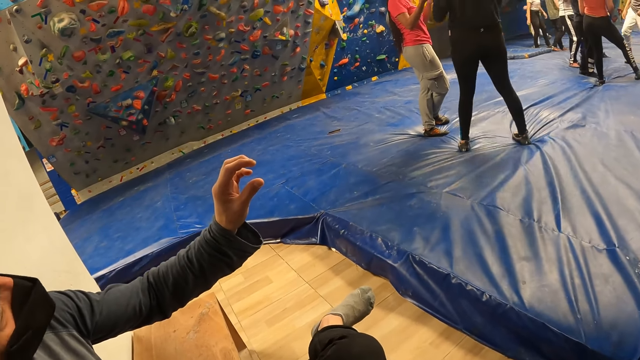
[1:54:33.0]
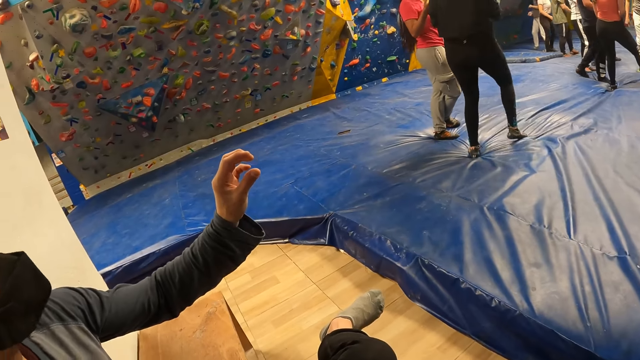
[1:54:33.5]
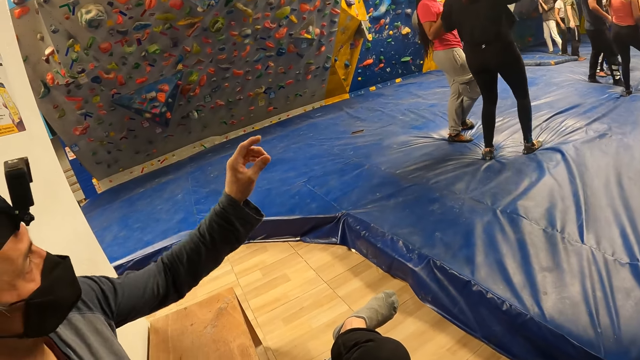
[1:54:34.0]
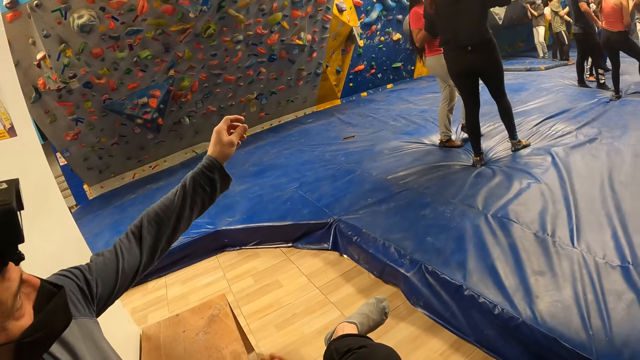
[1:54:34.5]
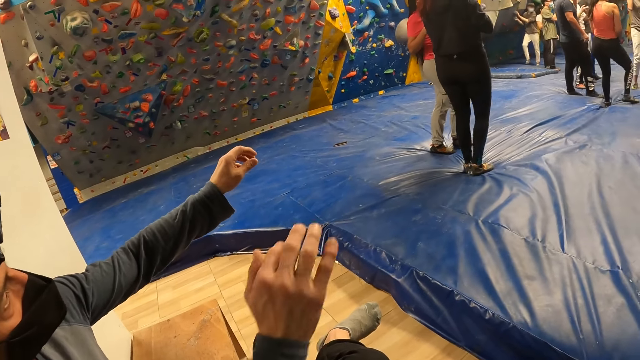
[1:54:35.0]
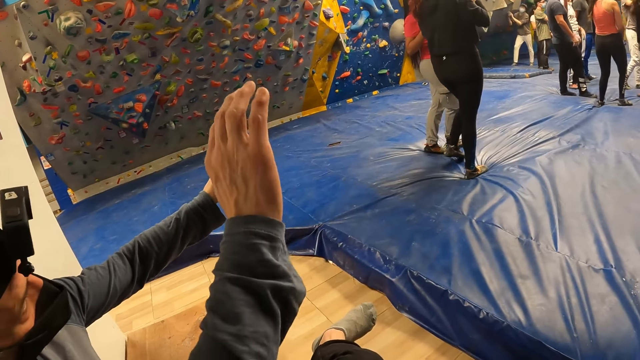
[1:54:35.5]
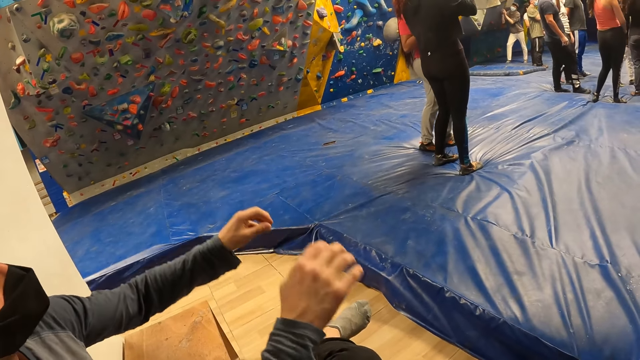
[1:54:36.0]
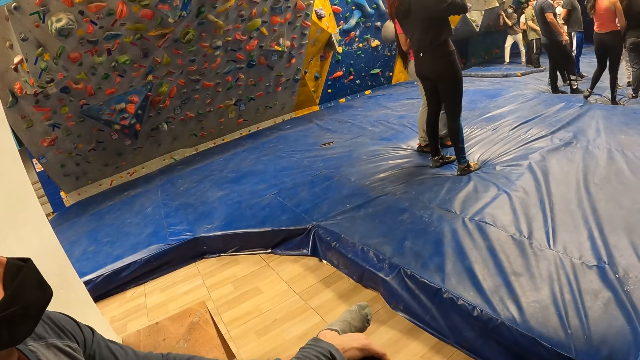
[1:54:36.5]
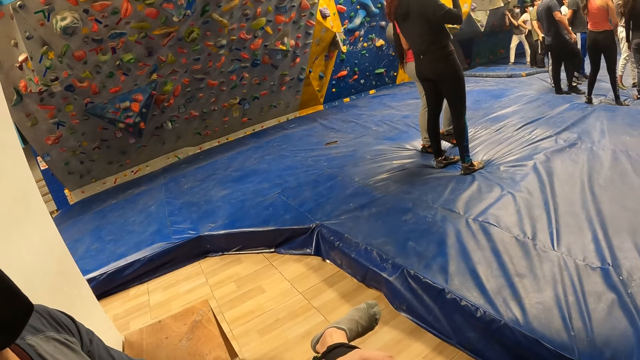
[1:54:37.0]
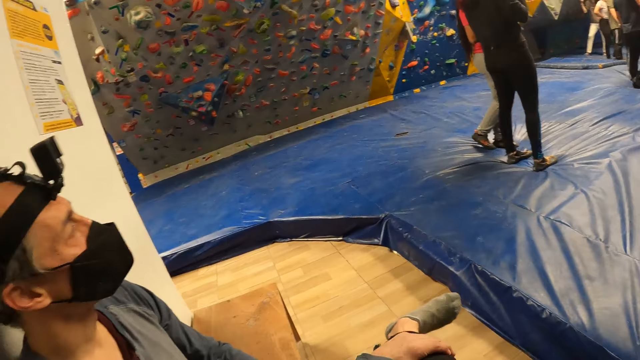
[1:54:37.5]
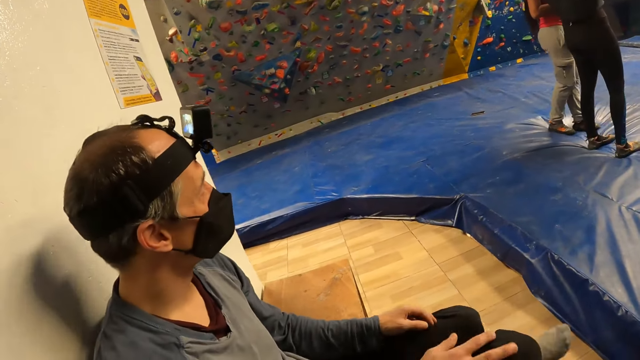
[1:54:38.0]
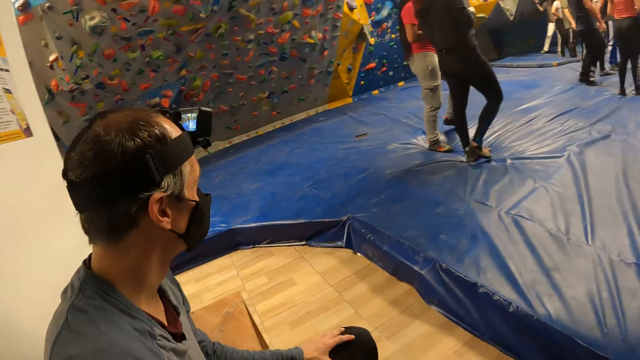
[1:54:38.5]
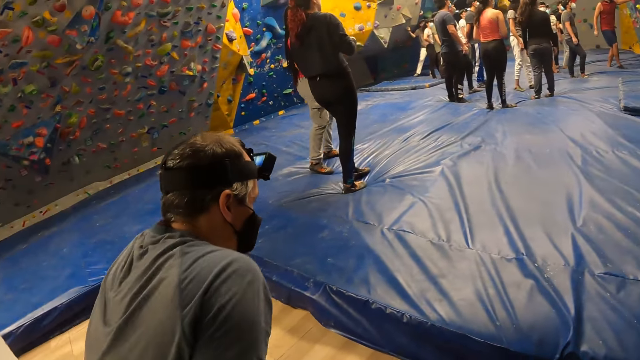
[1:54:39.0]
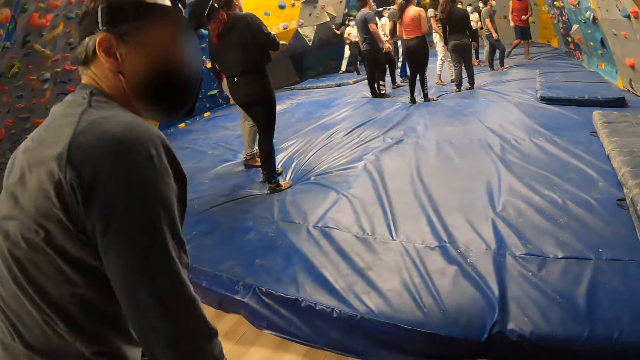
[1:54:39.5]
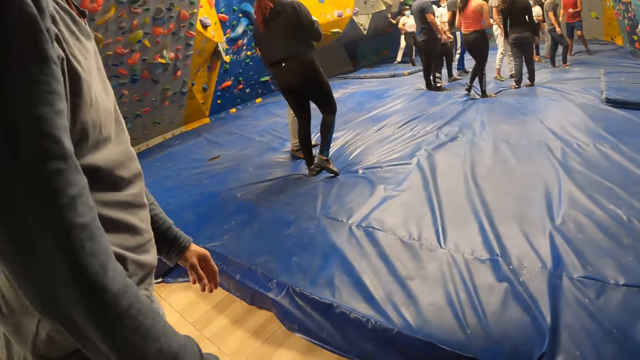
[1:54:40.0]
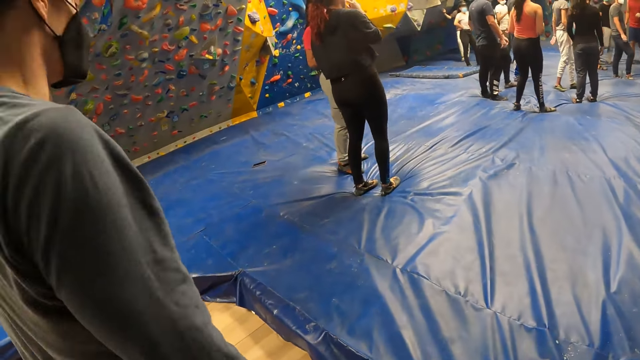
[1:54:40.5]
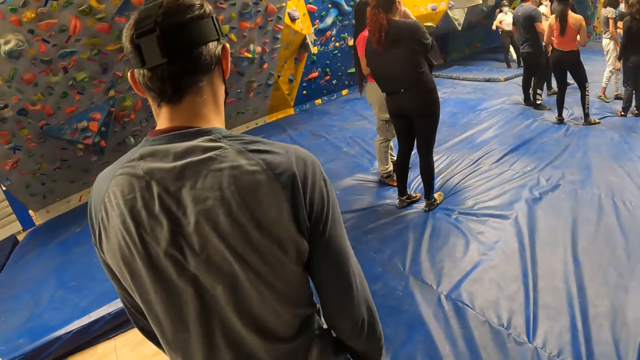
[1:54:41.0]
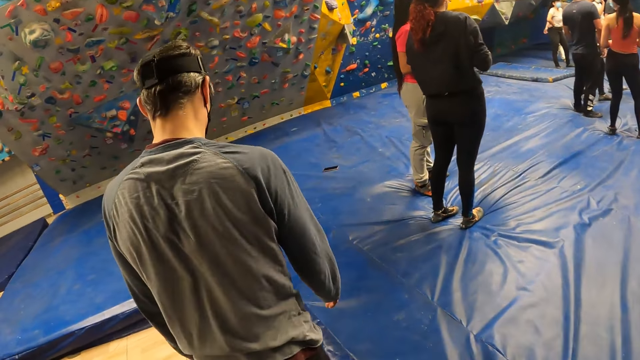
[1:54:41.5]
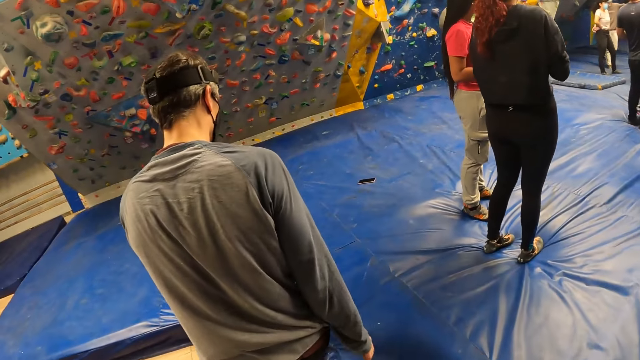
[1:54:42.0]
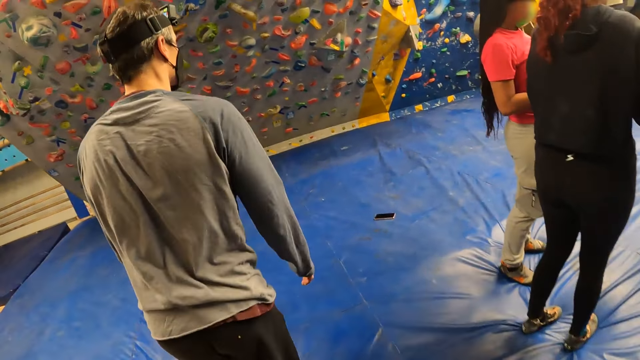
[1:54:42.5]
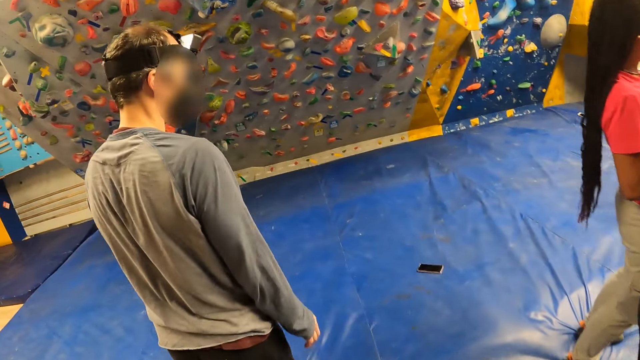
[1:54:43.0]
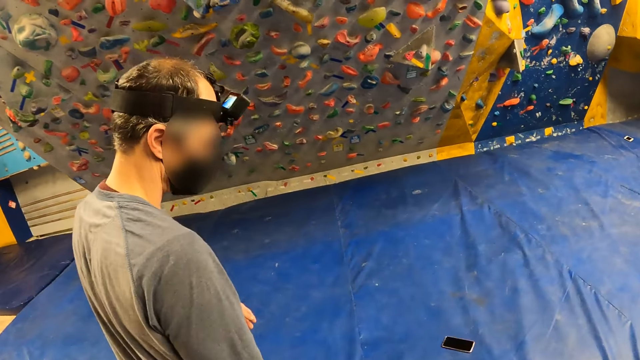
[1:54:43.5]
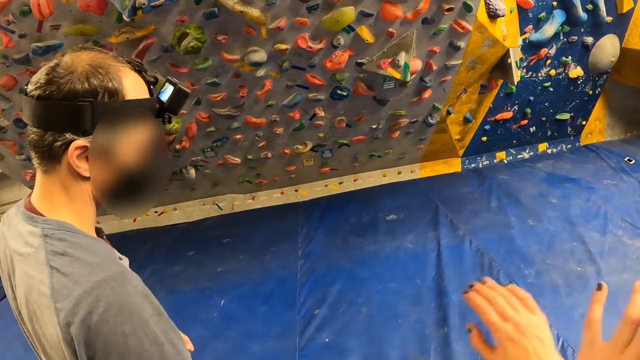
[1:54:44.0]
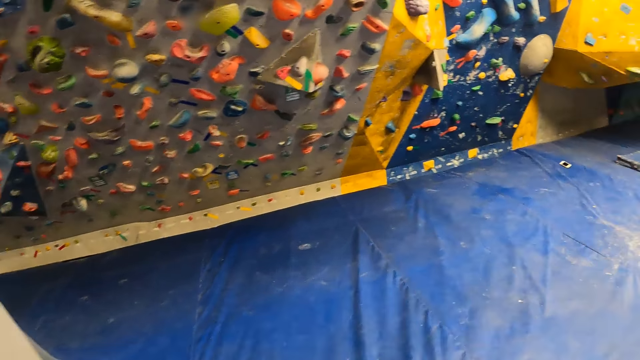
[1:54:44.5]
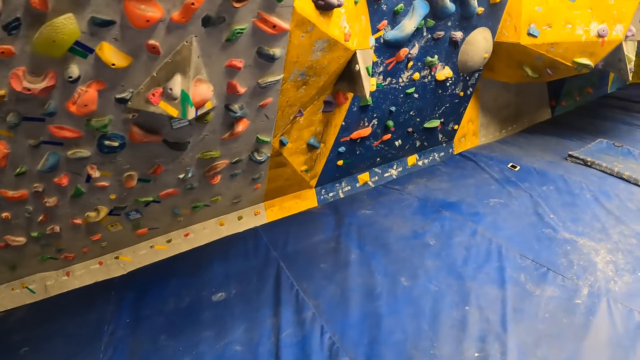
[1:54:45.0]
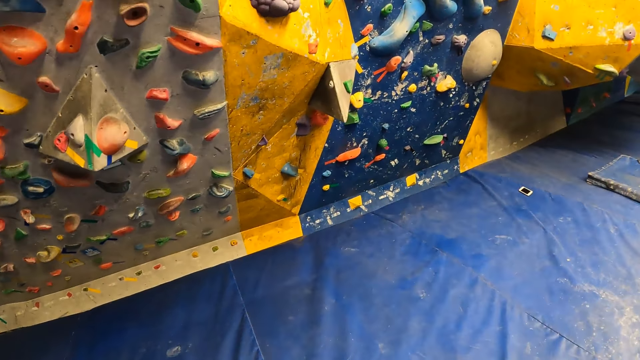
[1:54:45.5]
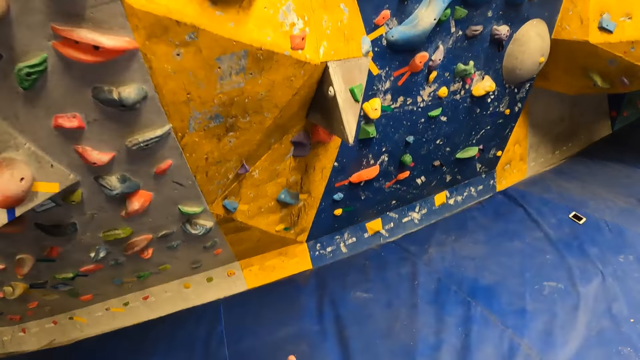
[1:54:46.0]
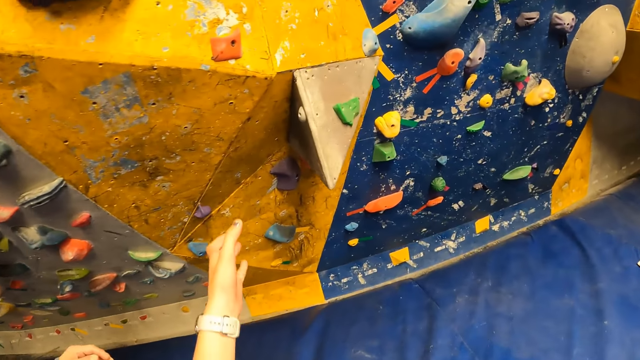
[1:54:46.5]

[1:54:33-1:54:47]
A man swings hands. The camera wearer looks around. The man stands up and walks around. The camera wearer walks around and claps hands.

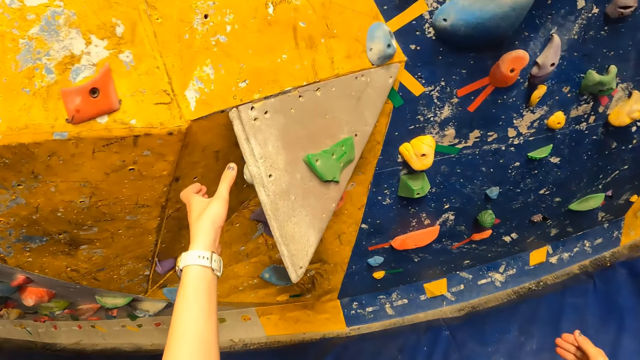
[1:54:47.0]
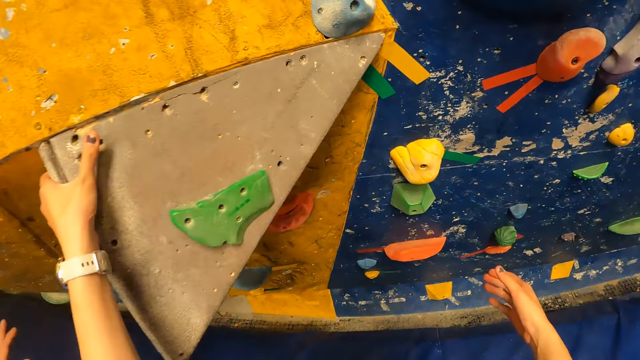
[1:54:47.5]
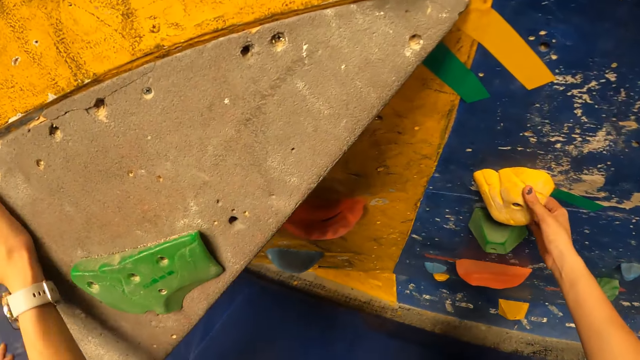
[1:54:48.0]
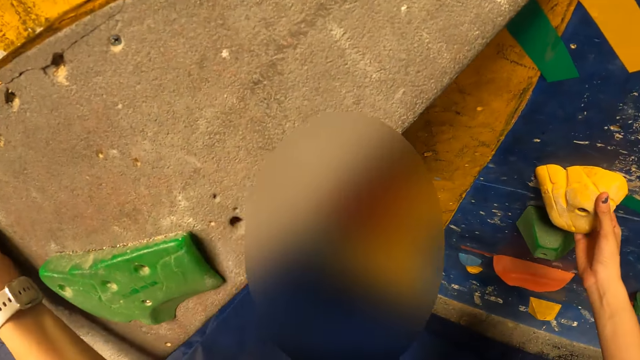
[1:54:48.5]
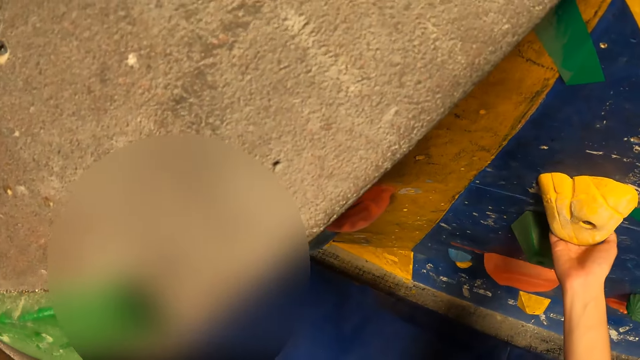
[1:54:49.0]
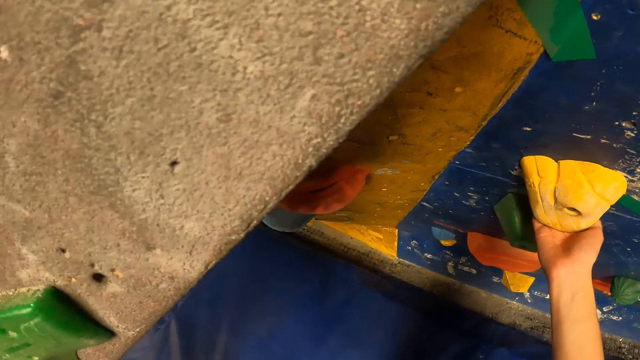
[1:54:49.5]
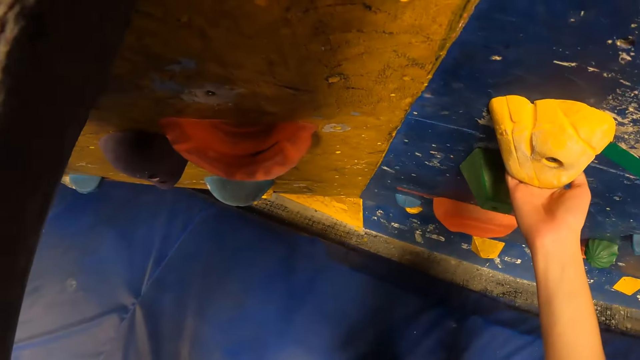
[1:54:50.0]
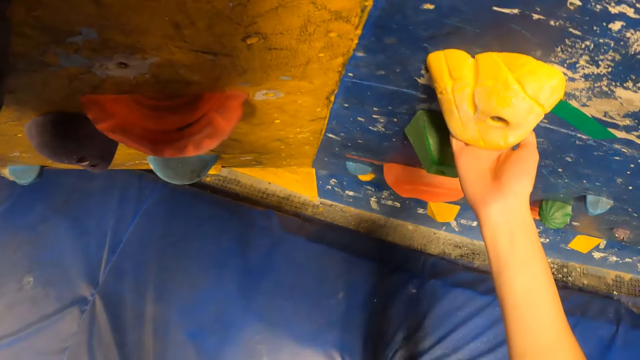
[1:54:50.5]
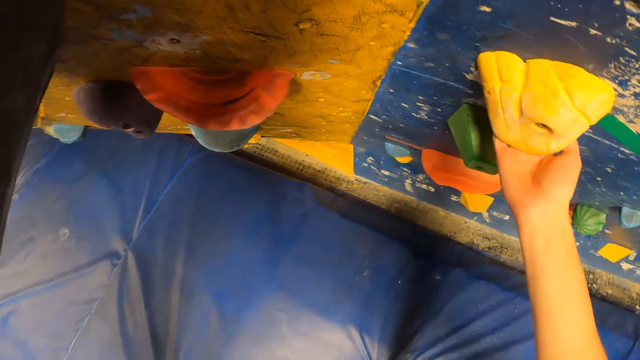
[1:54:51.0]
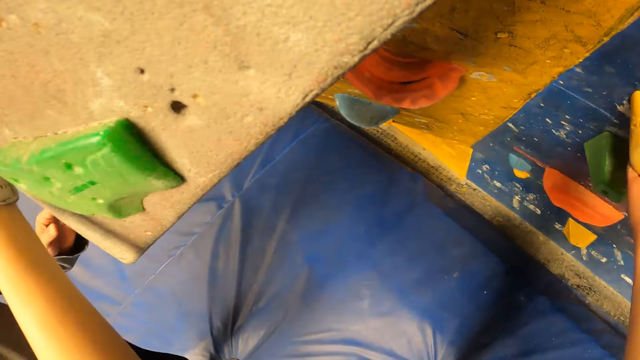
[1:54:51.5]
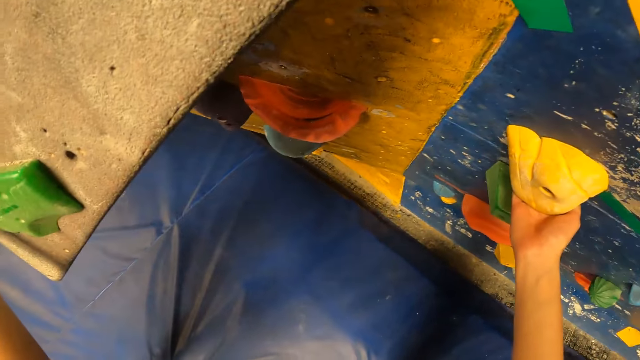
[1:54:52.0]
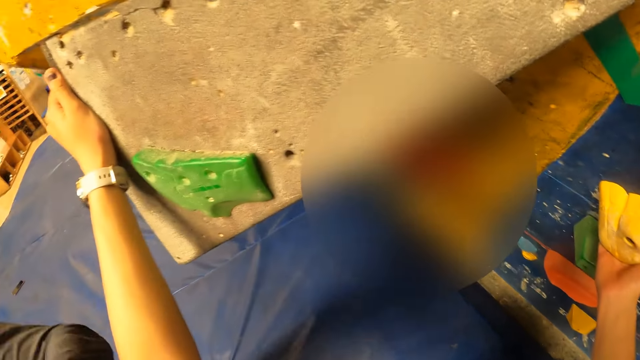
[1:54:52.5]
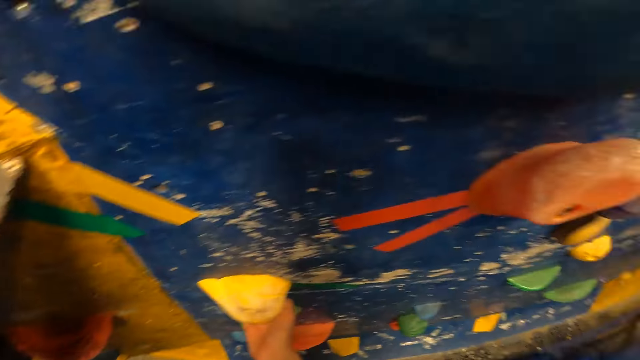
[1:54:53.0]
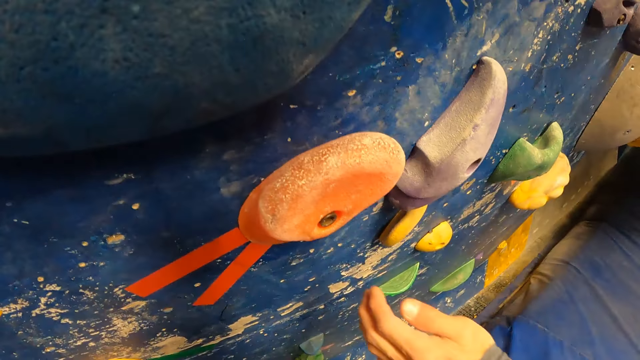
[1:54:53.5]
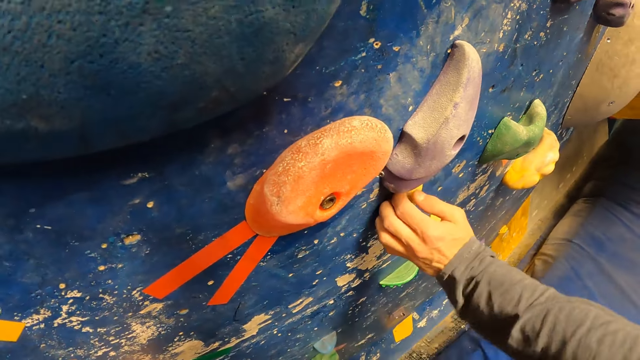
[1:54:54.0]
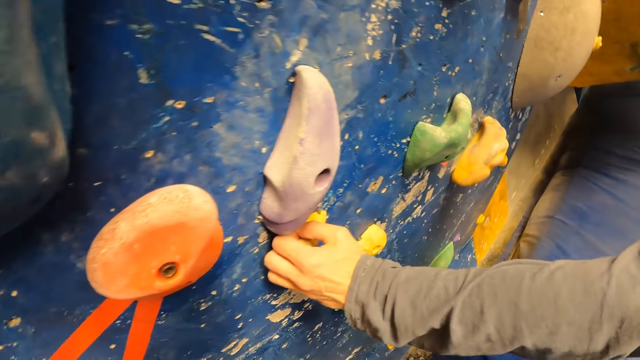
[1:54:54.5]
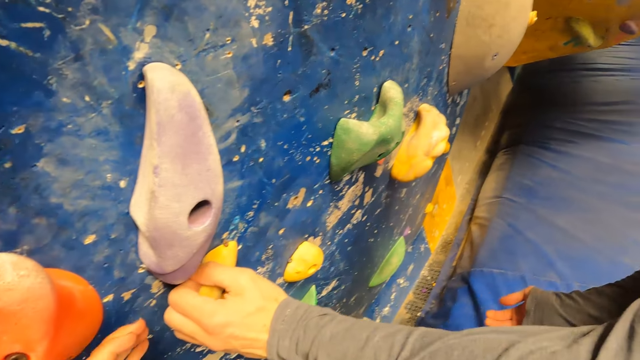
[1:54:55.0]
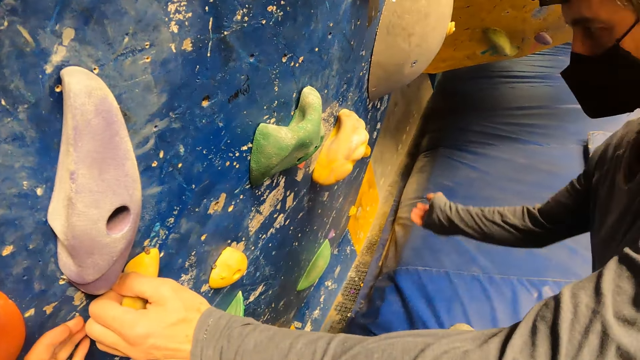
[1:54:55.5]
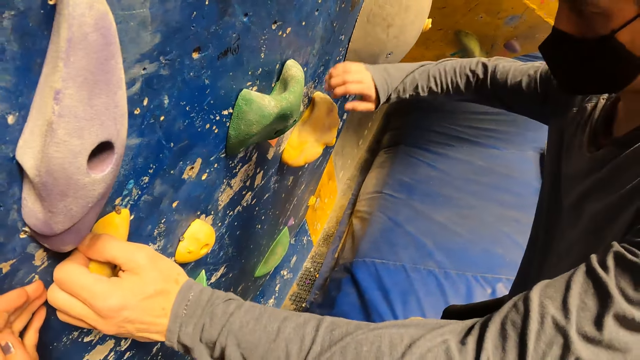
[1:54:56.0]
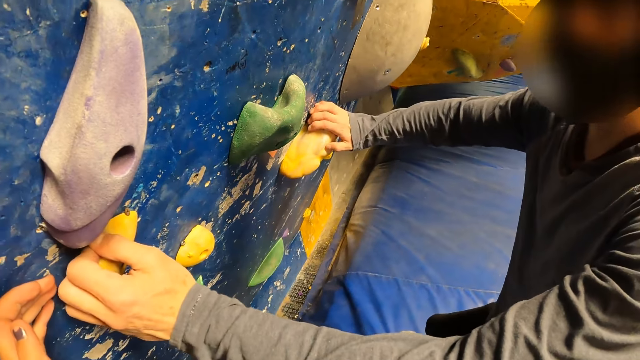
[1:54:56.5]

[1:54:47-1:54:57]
The camera wearer holds a brown boulder or brick rocks on the wall with her left hand. She holds a yellow boulder with her right hand. She looks around. She holds bricks on the wall. A man holds a yellow boulder with his left hand. He illustrates holding bricks.
